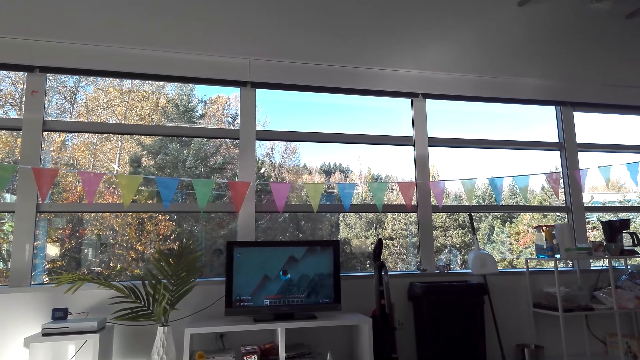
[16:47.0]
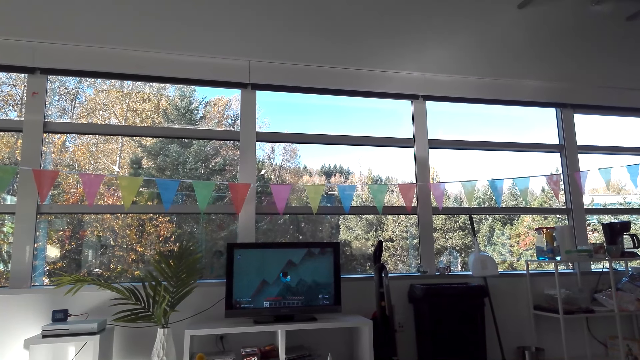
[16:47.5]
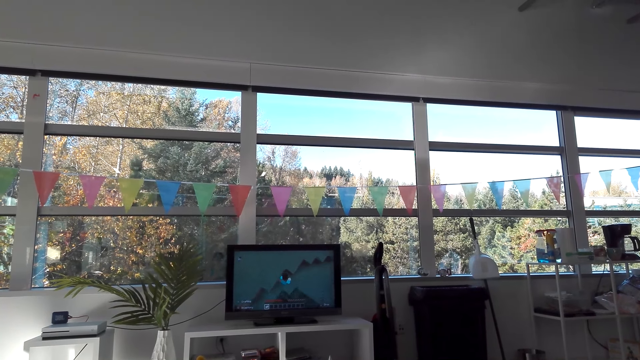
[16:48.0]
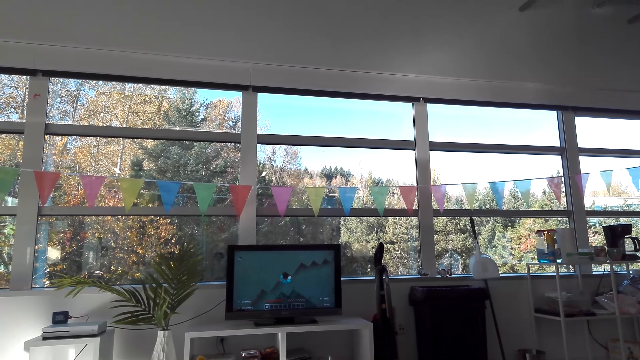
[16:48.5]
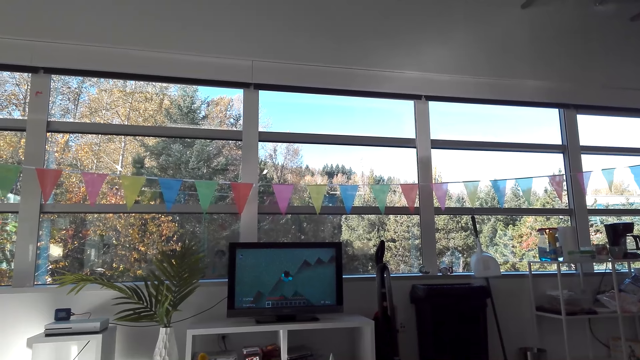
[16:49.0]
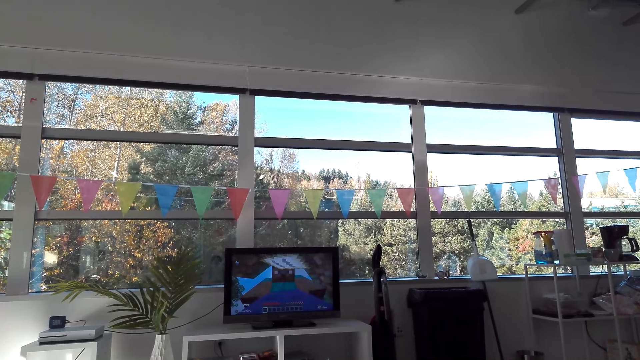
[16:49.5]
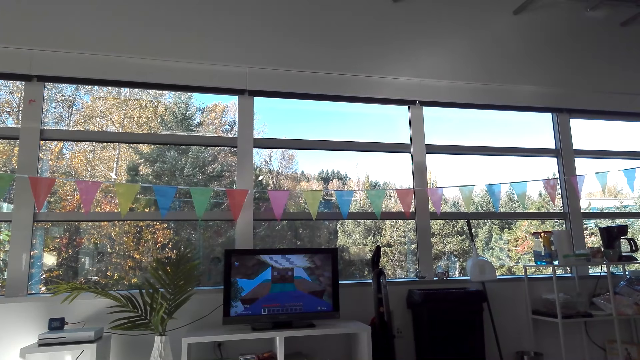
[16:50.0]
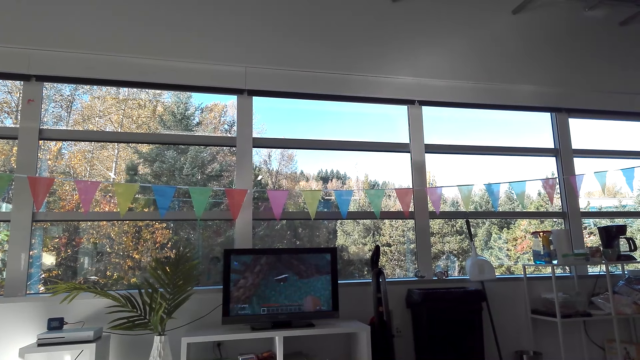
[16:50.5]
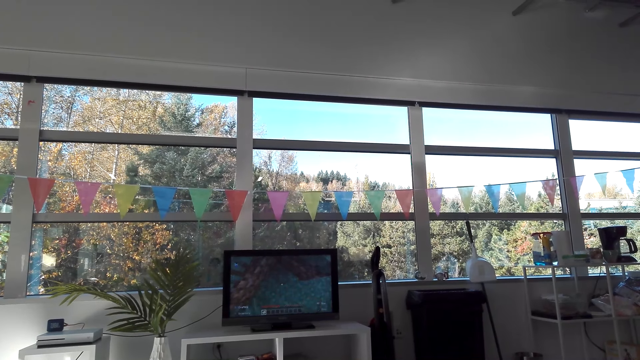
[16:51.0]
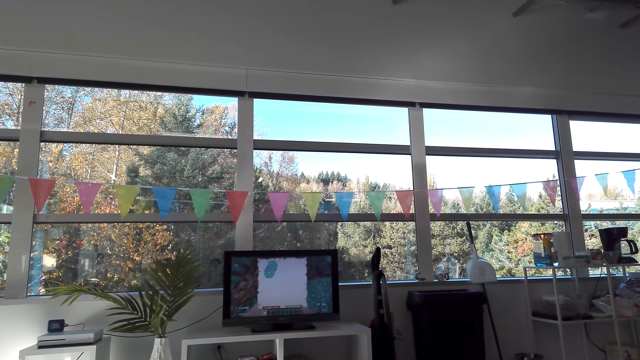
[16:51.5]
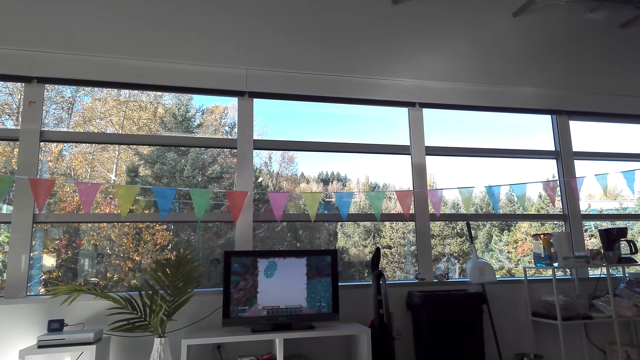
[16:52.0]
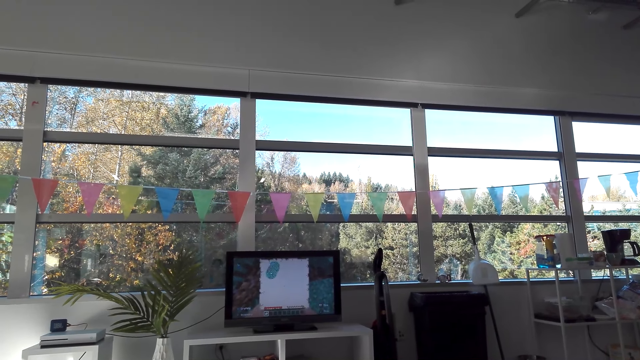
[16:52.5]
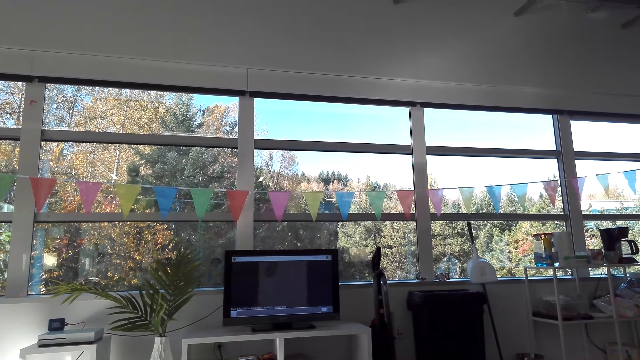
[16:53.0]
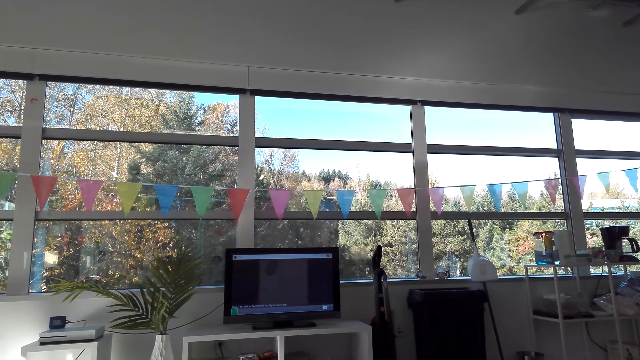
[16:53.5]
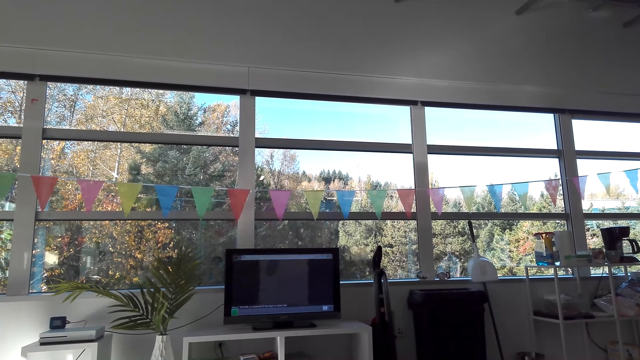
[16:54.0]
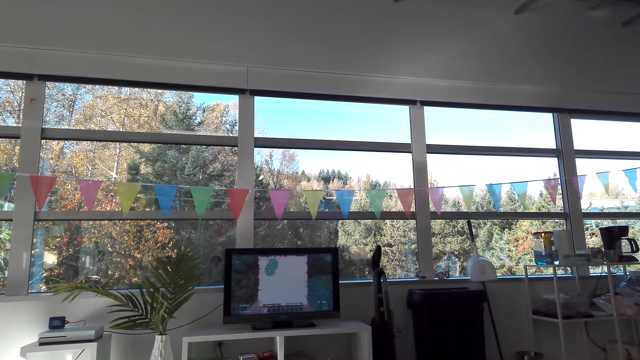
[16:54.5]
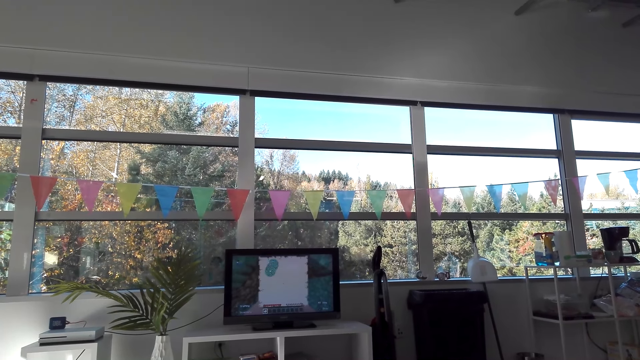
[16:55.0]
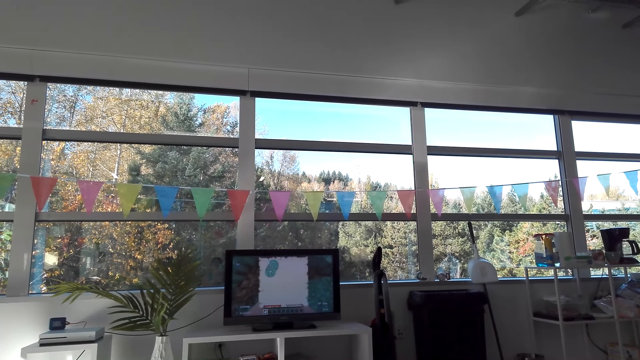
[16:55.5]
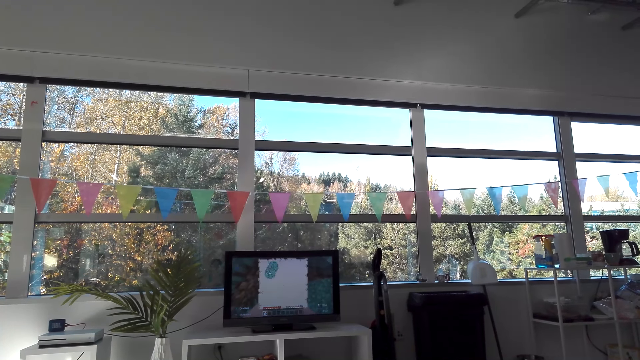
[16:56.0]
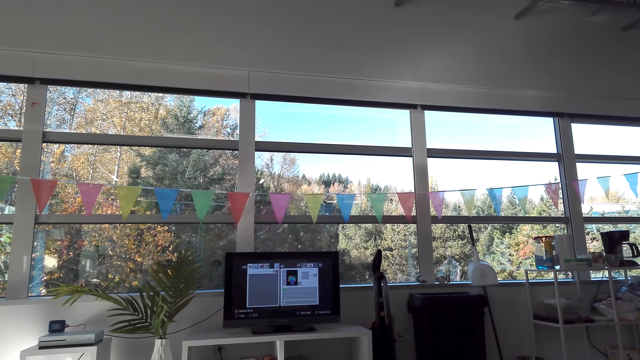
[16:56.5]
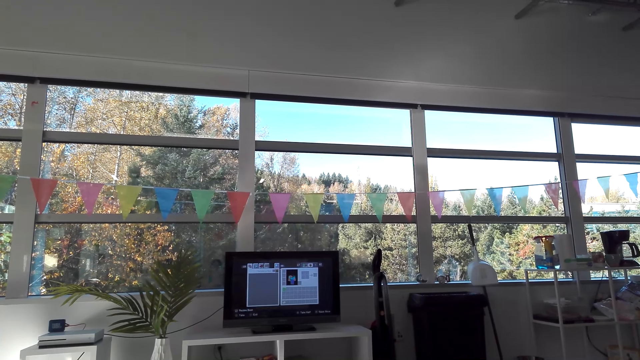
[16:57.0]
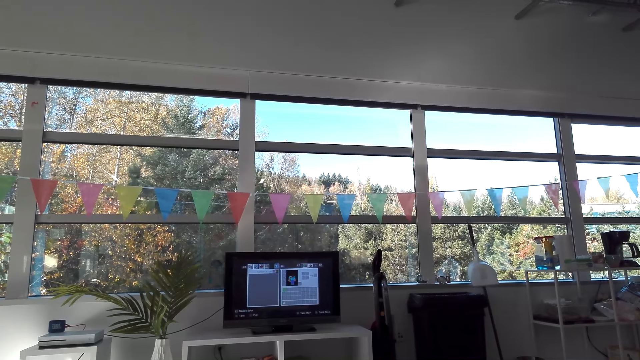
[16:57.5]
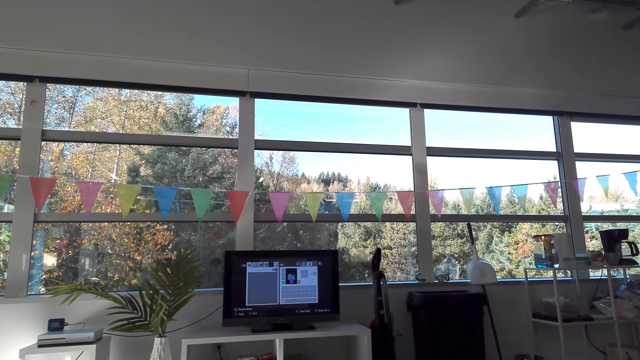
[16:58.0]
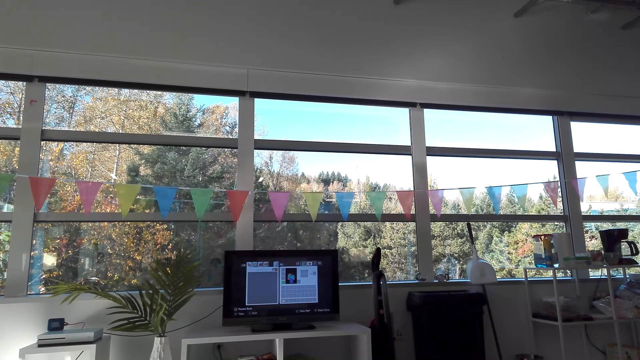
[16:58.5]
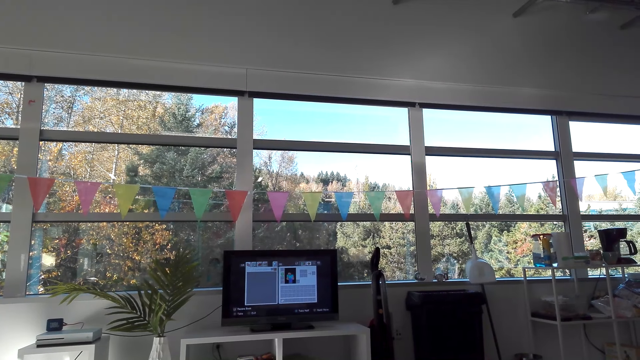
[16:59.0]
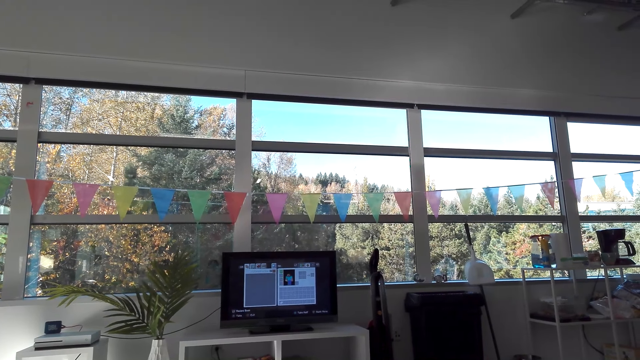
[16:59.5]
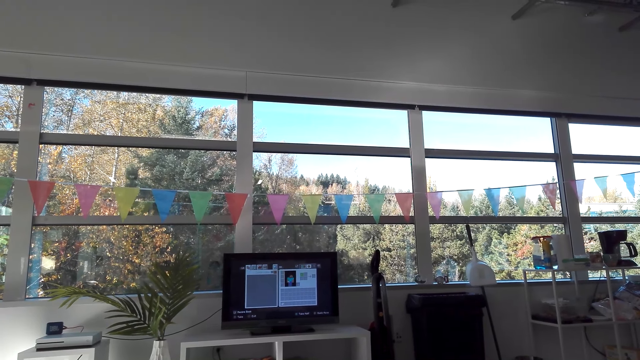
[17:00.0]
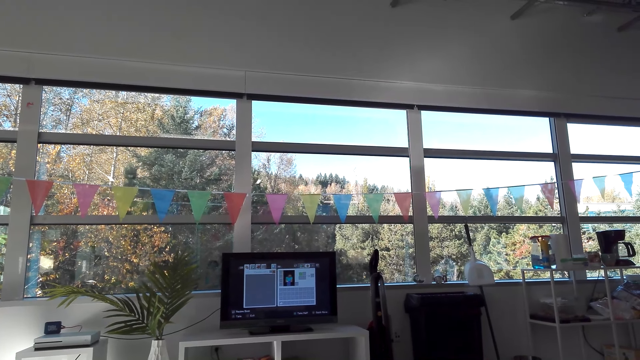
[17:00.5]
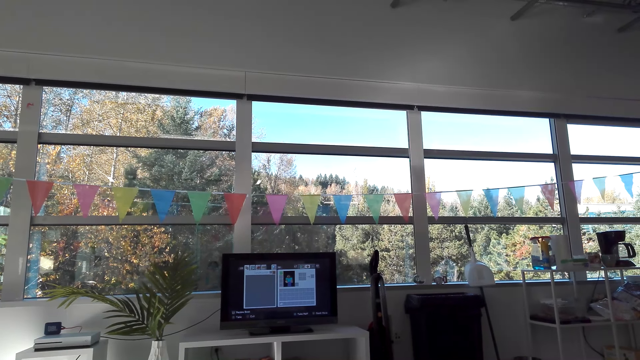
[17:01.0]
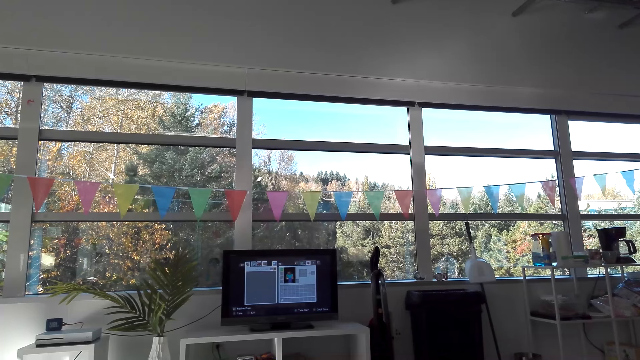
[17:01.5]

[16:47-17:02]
The camera wearer operates the desktop on the table.

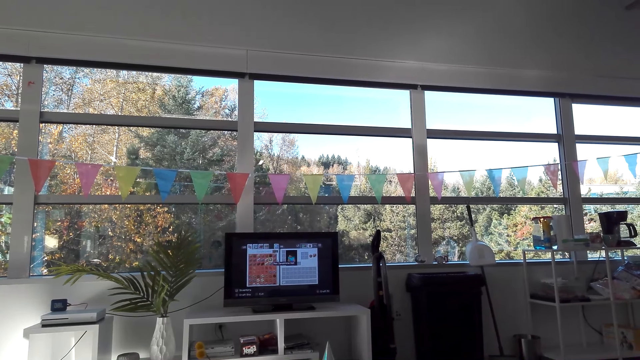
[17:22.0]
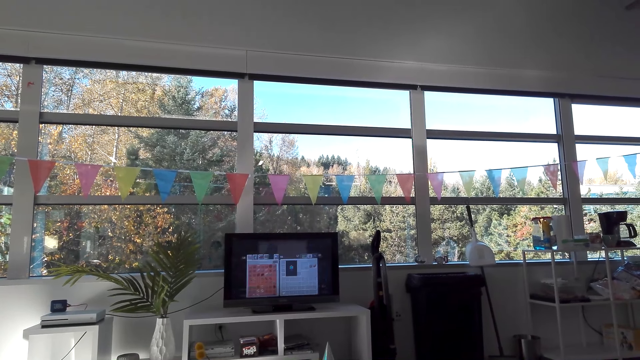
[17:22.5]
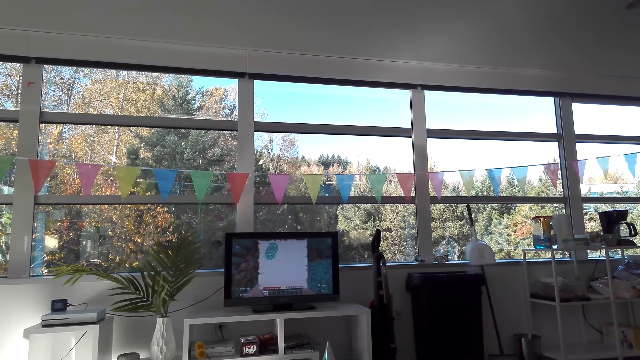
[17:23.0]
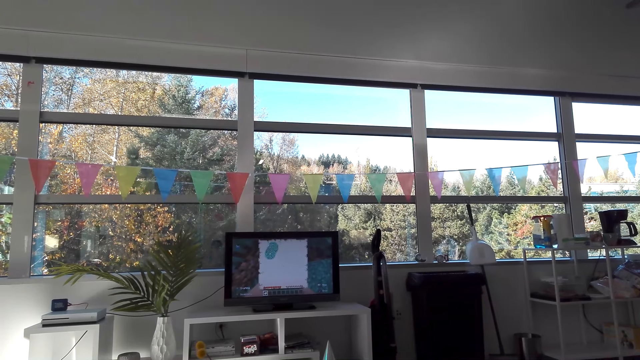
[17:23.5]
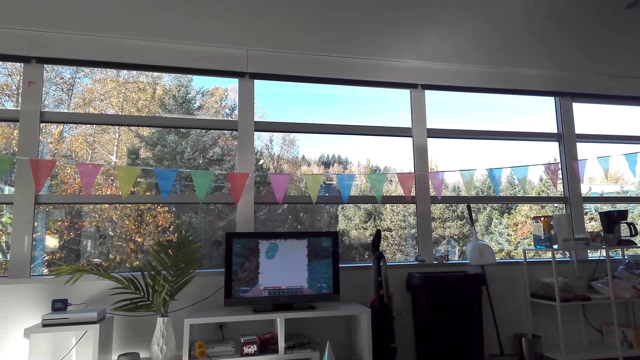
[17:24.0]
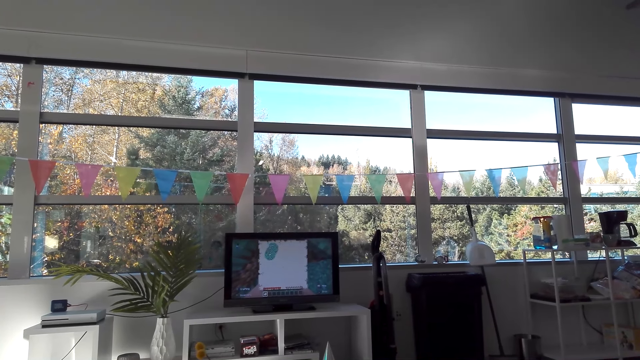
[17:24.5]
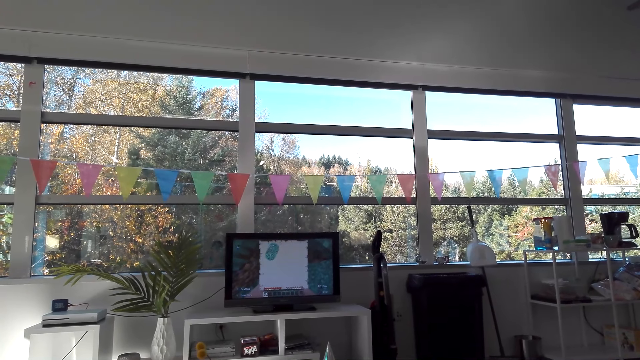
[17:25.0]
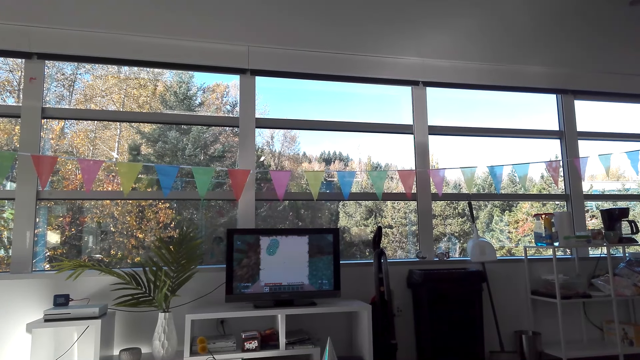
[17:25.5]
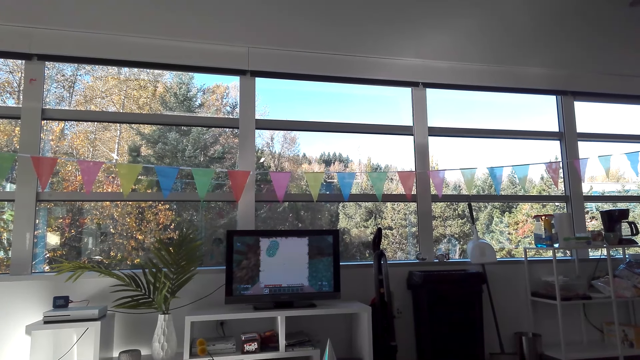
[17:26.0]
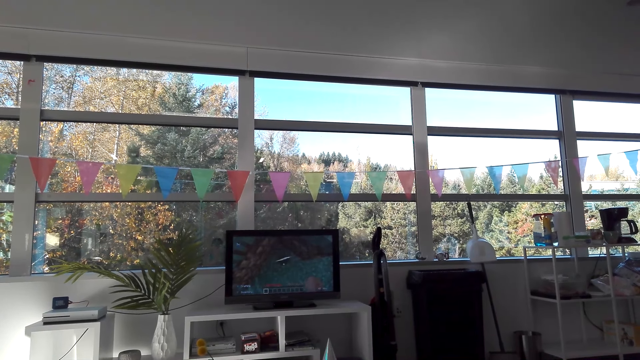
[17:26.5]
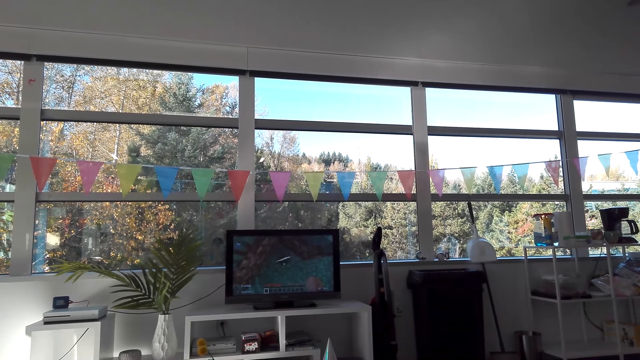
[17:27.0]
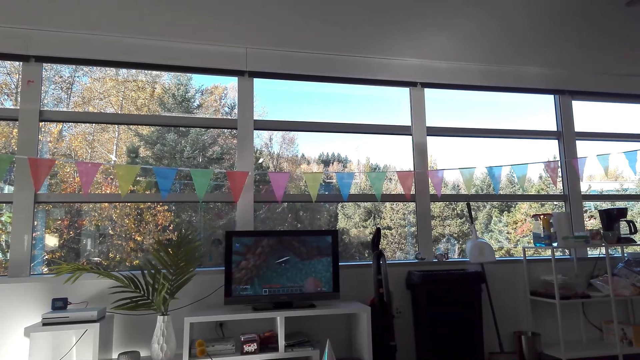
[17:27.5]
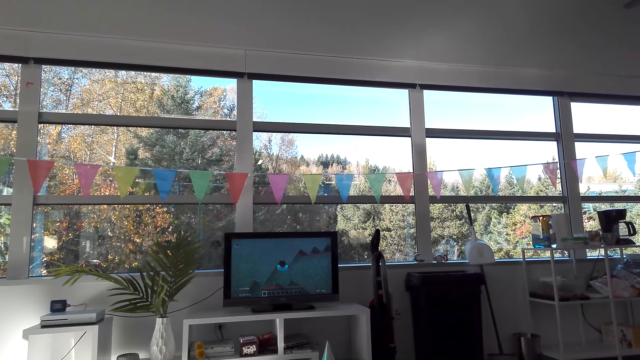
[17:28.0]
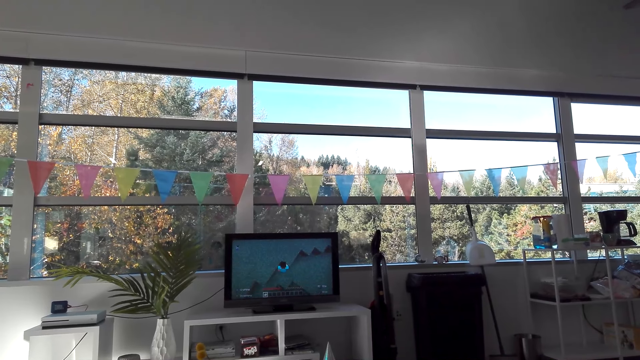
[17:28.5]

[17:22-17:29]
The camera wearer plays the game in the desktop on the table. They played the game in a computer.
